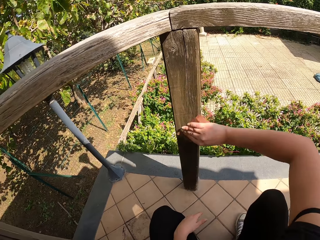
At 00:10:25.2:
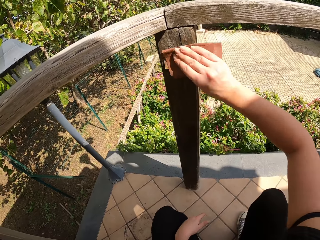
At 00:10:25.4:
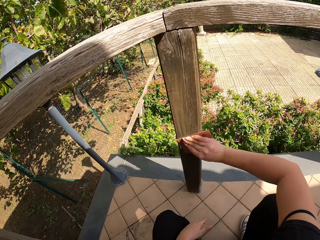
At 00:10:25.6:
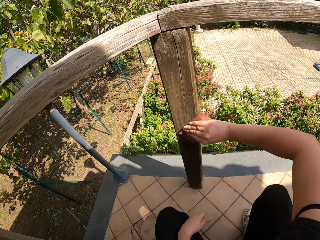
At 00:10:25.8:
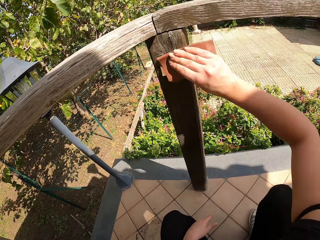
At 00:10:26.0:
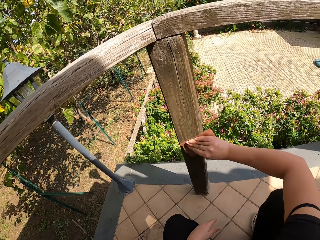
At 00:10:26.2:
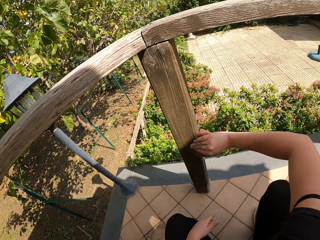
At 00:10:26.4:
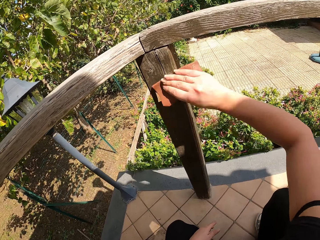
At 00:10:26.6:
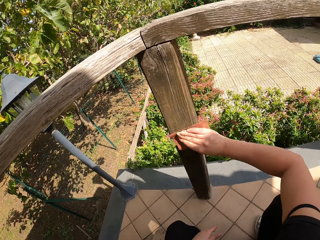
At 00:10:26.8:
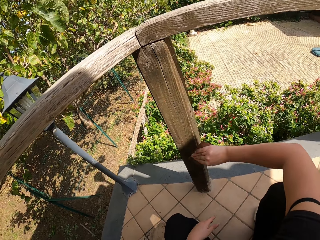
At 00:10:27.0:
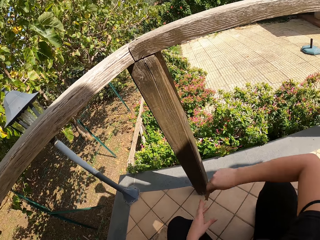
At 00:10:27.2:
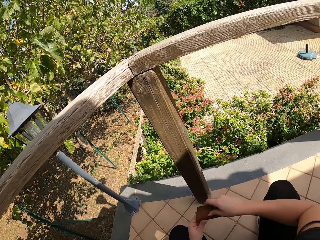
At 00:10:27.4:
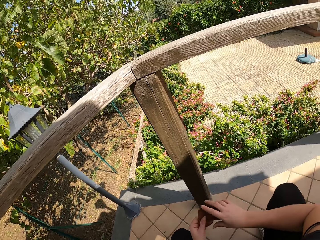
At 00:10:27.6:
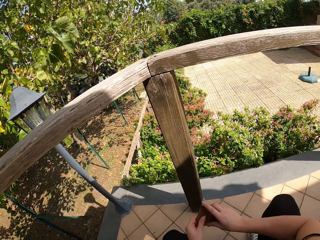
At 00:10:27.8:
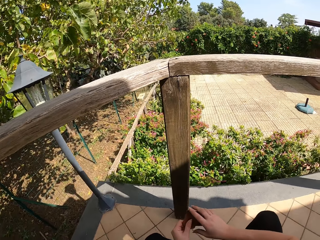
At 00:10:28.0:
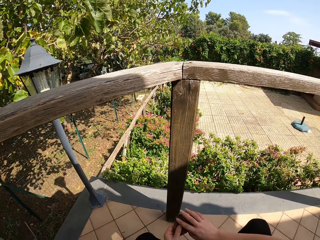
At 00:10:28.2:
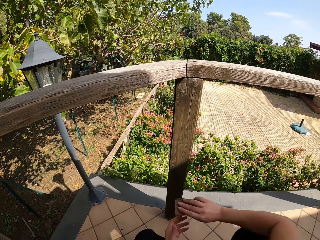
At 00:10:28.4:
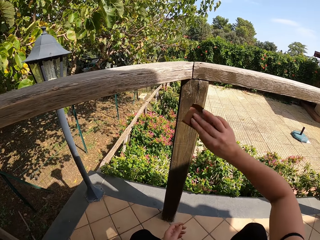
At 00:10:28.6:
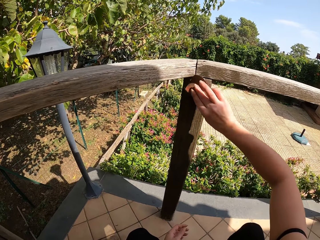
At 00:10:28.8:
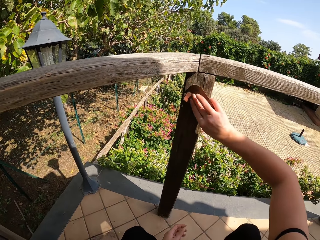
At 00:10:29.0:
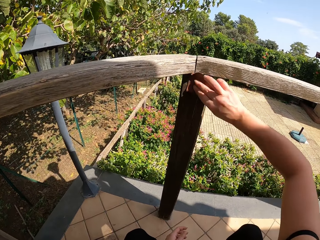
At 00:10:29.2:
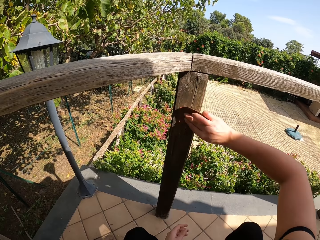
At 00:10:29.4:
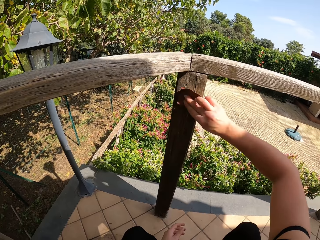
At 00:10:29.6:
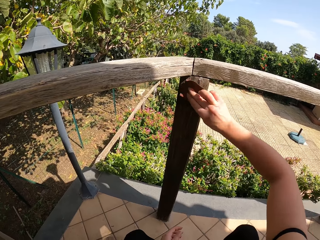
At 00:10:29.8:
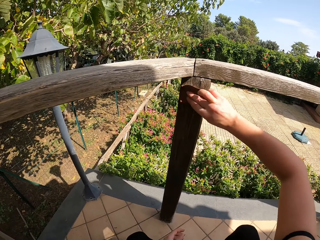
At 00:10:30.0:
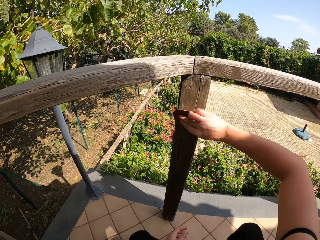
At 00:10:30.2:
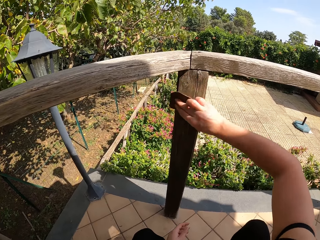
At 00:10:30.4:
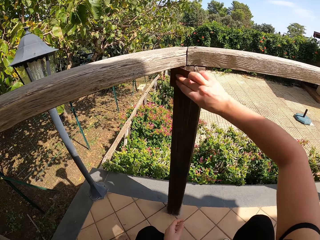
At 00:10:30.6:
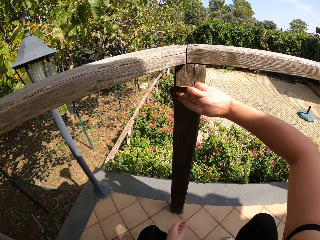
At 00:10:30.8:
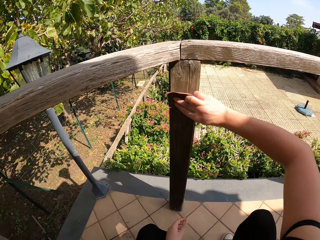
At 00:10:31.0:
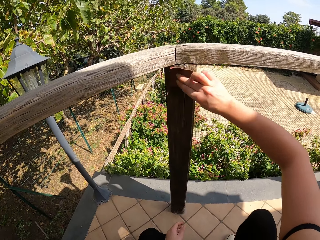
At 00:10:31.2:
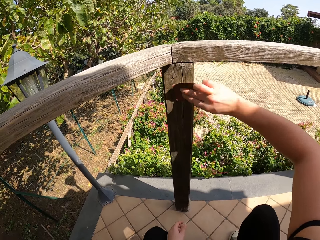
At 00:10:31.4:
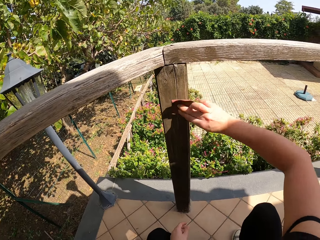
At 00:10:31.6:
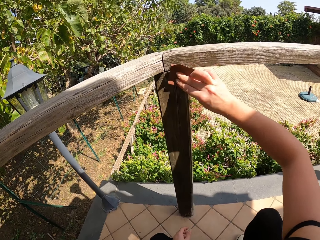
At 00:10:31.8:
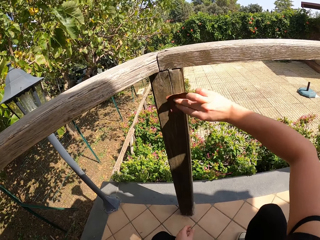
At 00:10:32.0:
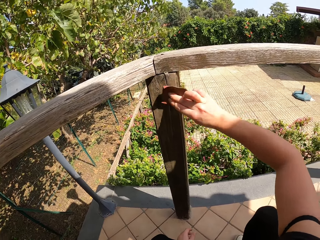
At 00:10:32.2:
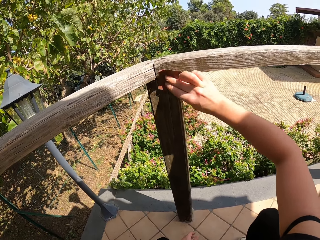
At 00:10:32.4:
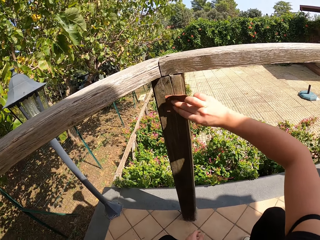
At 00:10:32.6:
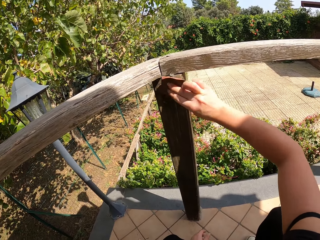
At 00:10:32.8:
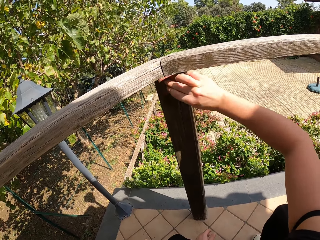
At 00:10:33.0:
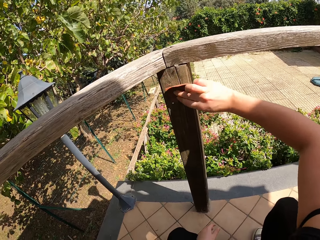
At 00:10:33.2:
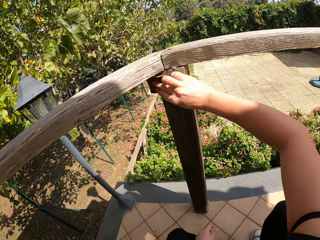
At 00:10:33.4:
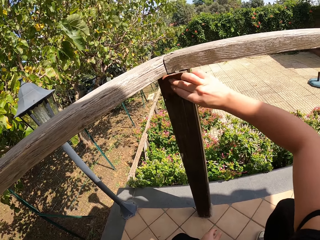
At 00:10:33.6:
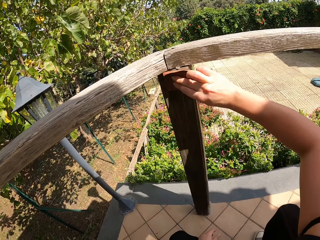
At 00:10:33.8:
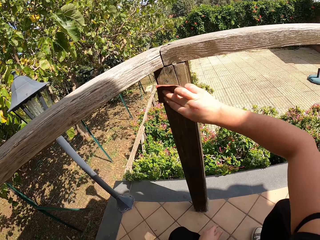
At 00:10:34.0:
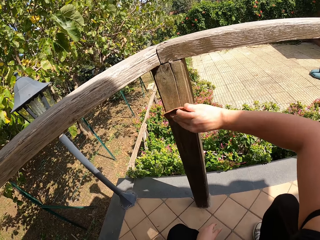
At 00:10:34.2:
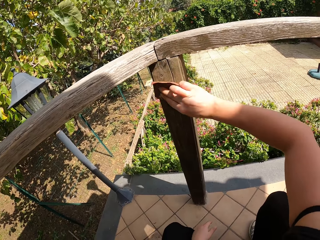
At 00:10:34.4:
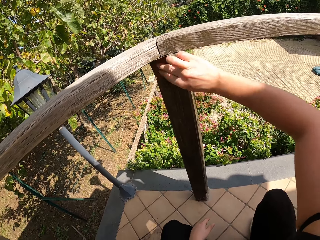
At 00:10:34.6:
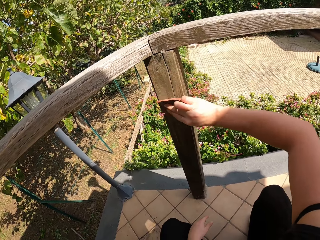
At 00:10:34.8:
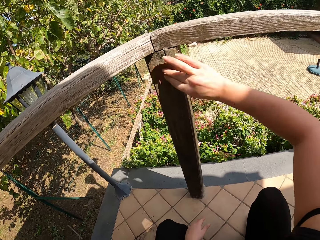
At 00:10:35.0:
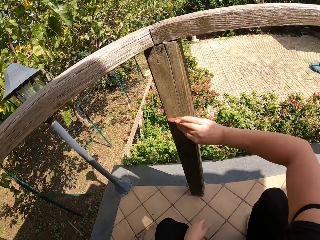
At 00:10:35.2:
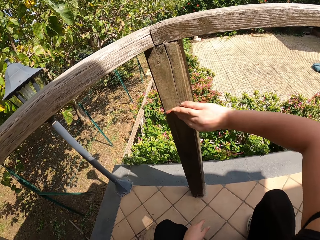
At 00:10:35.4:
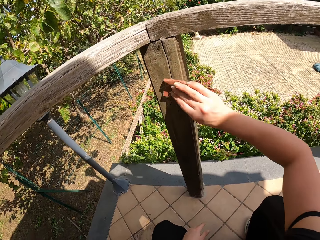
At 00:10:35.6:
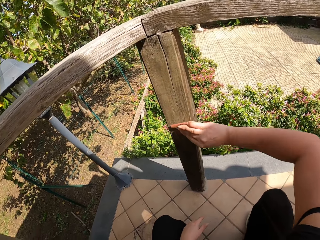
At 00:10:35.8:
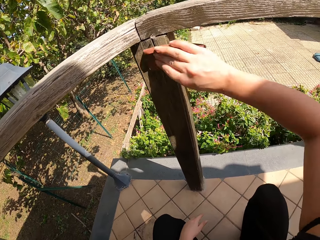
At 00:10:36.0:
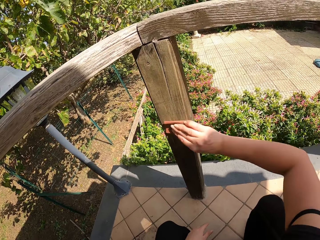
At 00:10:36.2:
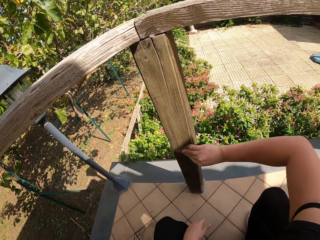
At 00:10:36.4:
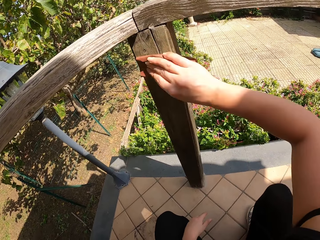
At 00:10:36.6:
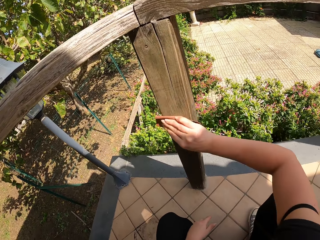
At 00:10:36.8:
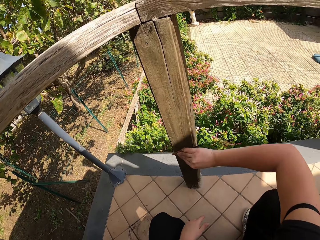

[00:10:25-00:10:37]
The camera wearer lets go of the wood. She holds the sandpaper with both her hands. She raises her hand towards the wood. She smoothens the wood with both her hands.

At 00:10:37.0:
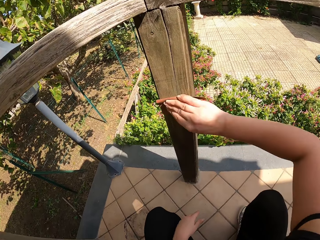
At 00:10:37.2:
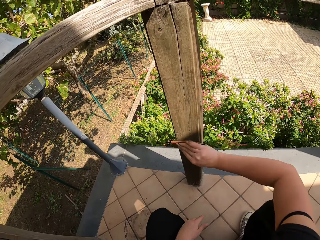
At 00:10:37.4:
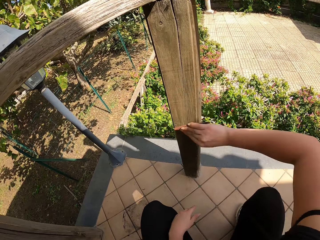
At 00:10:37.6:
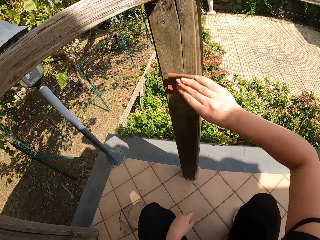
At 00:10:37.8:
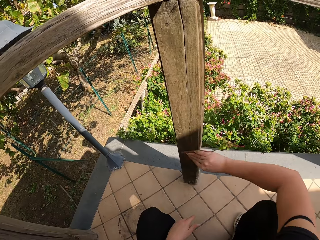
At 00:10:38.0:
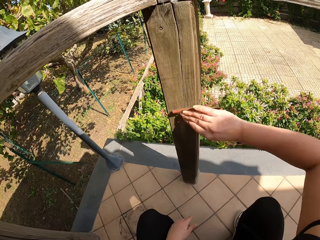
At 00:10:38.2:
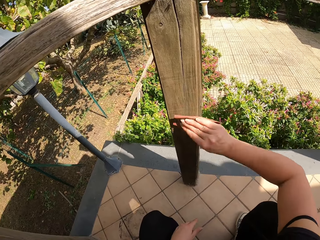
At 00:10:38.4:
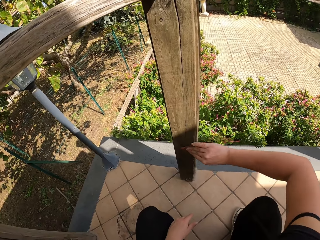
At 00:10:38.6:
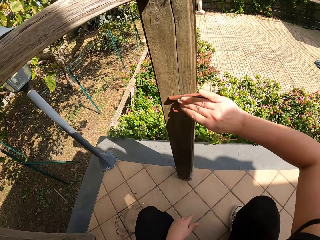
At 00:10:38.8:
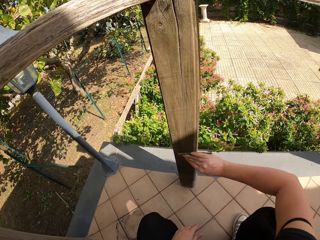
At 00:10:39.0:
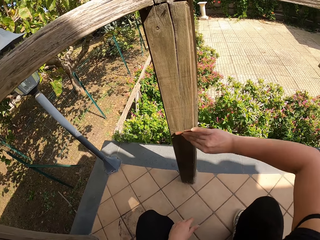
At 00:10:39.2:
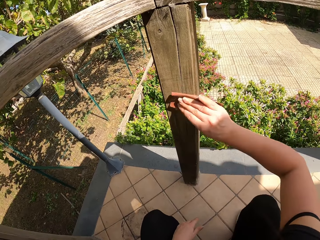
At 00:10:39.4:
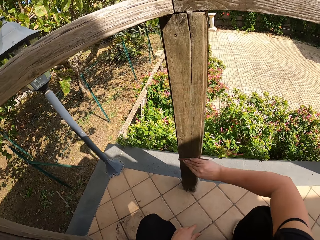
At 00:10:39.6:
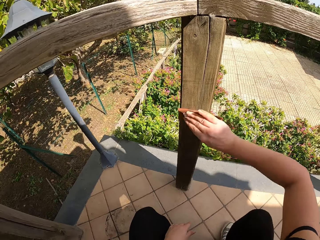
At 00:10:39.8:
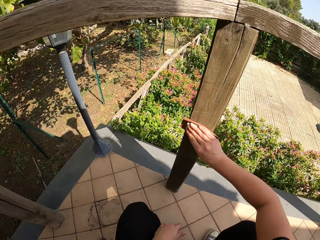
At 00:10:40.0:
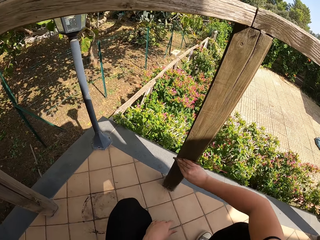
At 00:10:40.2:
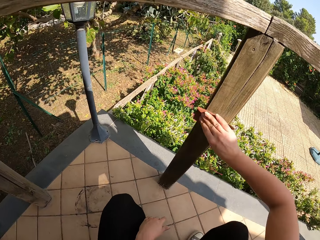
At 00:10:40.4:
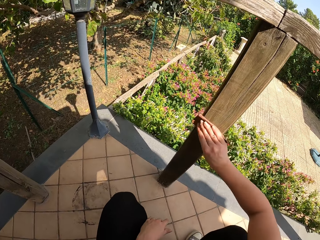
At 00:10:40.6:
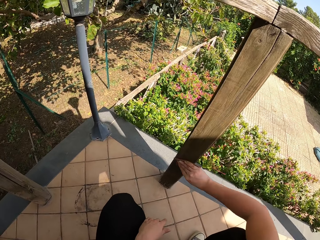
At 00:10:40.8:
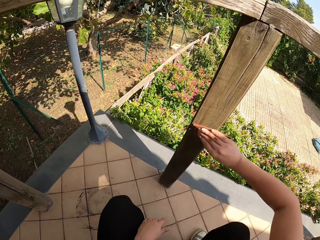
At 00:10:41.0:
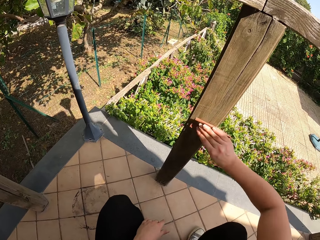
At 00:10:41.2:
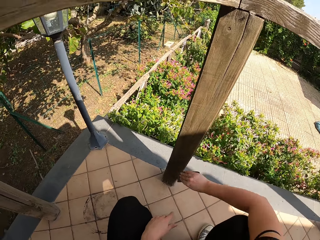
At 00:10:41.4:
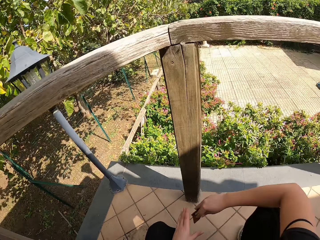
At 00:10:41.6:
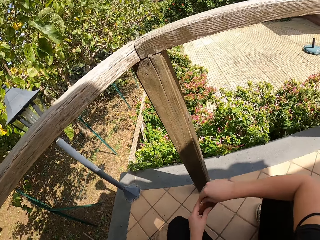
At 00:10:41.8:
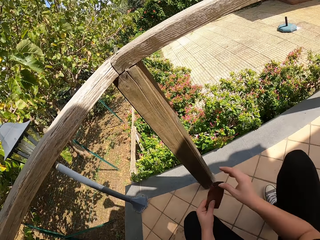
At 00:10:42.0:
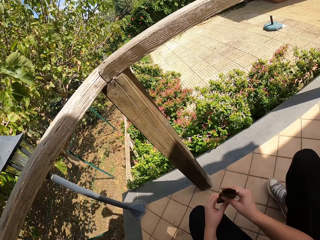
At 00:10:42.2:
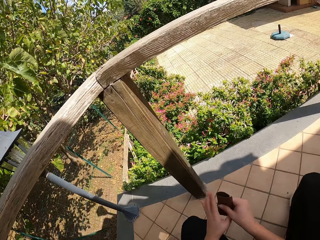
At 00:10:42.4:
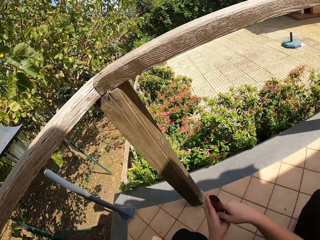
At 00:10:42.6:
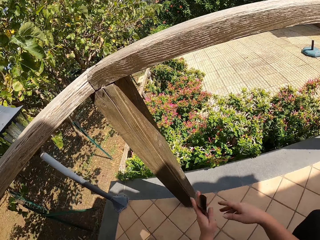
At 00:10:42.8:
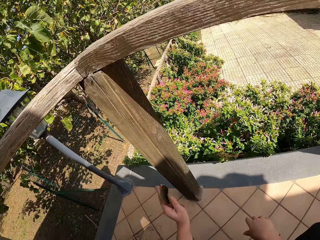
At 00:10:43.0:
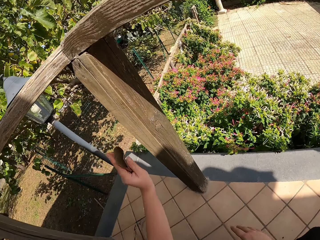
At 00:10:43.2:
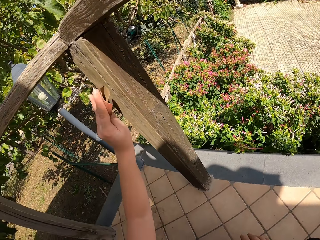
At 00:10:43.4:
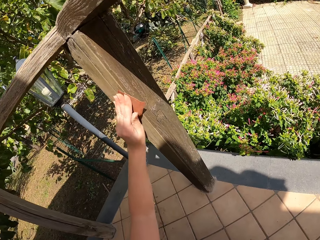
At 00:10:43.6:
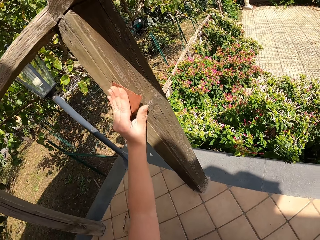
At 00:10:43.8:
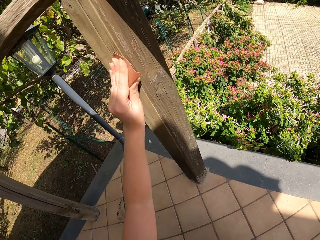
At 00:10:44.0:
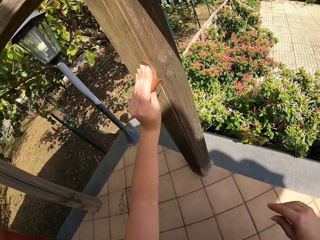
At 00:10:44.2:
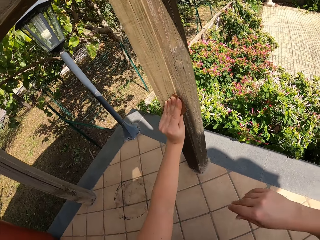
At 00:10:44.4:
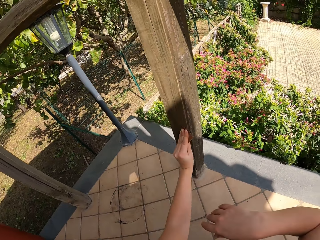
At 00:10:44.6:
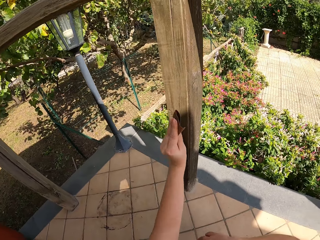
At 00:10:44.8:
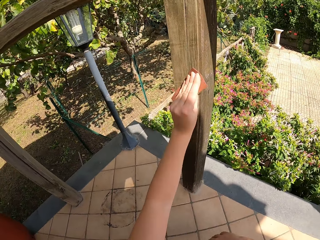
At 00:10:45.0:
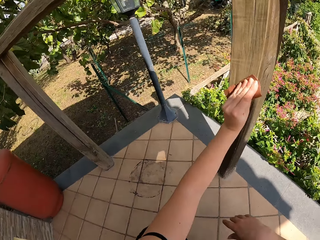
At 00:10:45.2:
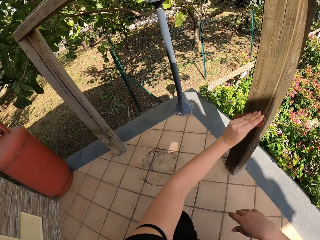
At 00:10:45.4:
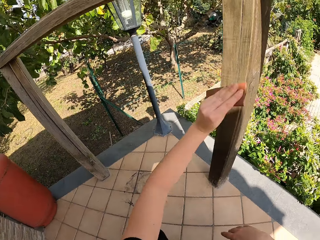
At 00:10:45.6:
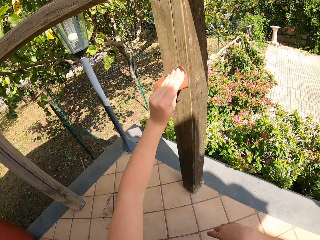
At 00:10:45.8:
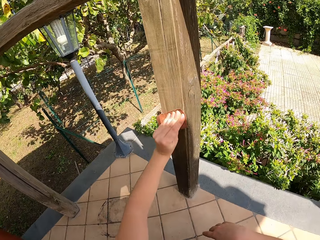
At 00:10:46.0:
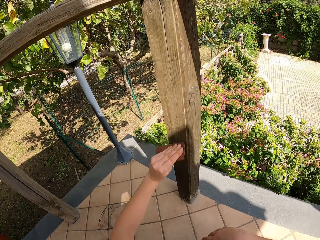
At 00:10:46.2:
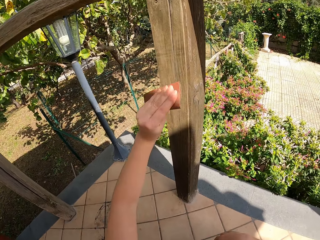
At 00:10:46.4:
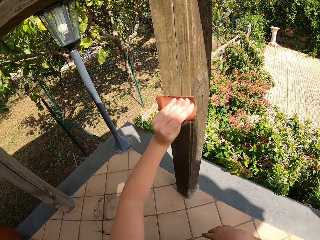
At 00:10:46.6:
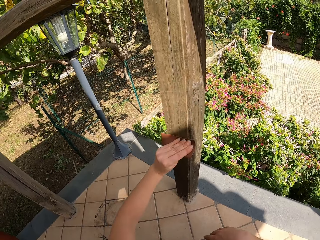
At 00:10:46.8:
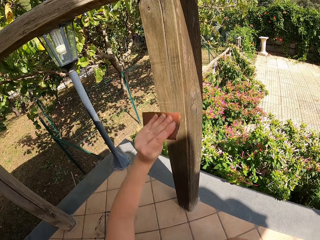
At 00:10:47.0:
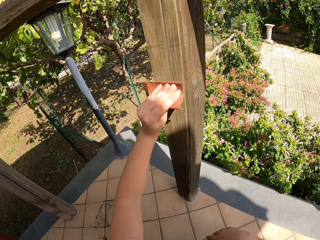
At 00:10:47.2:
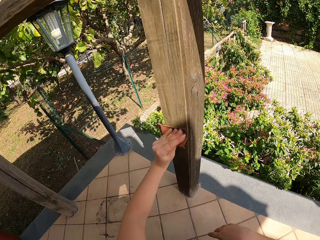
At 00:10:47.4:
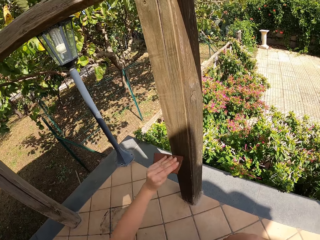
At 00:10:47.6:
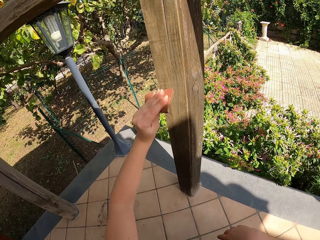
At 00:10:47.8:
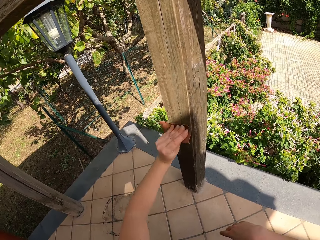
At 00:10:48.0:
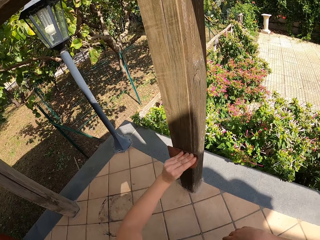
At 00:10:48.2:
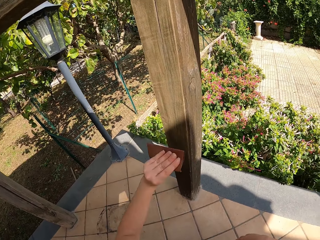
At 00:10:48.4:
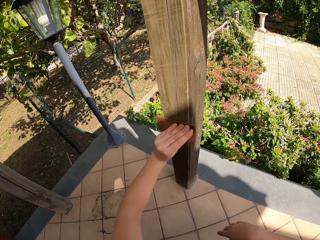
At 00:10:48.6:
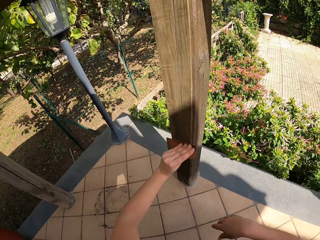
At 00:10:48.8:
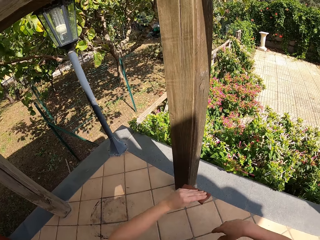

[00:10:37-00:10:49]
The camera wearer lets go of the wood. She holds the sandpaper with both her hands. She passes the sandpaper to her left hand. She lets go of the sandpaper. She holds the sandpaper with her hands. She places the sandpaper on her other hand. She lets go of the sandpaper and raises her hand towards the wood. She sands the wooden railing with the sandpaper.
